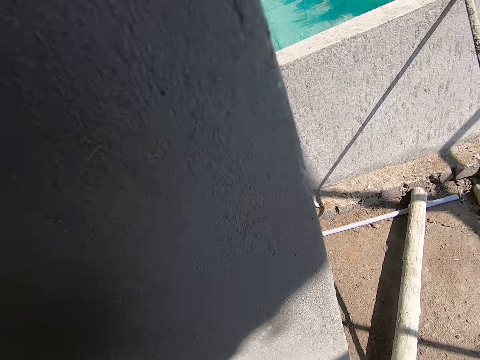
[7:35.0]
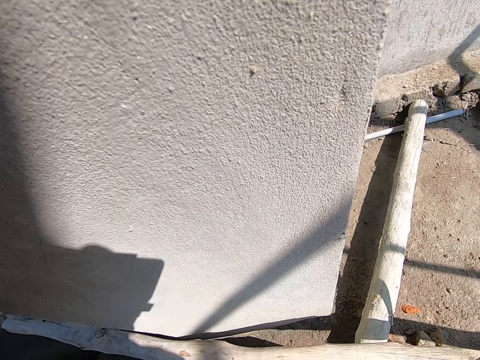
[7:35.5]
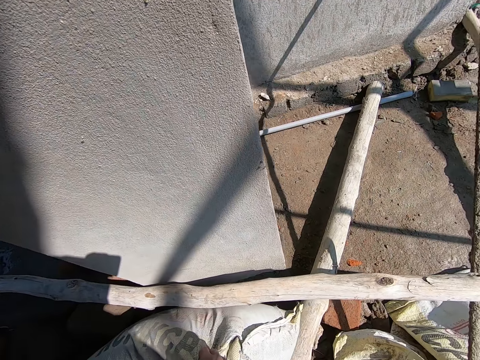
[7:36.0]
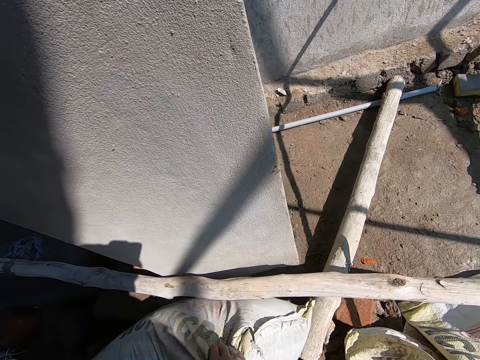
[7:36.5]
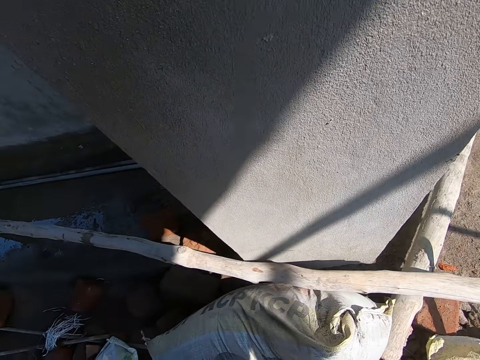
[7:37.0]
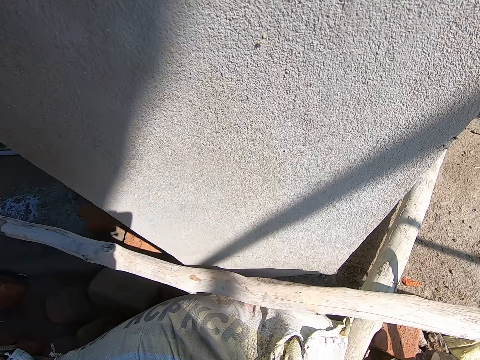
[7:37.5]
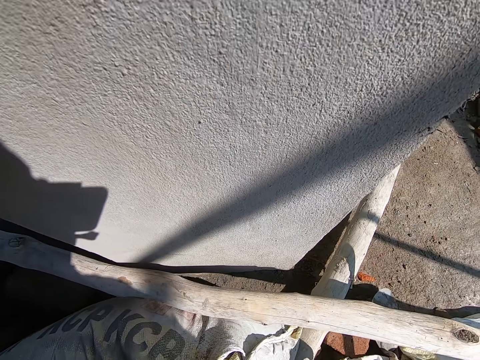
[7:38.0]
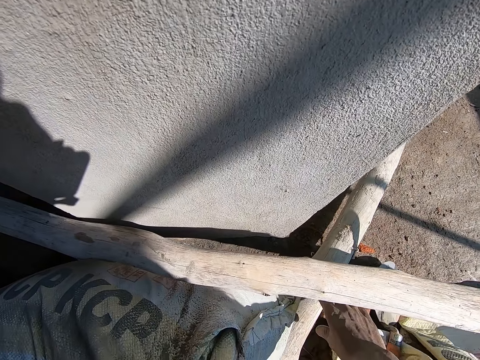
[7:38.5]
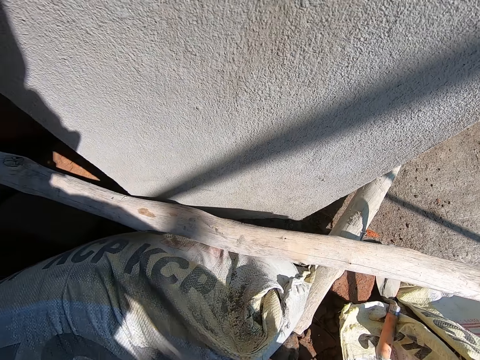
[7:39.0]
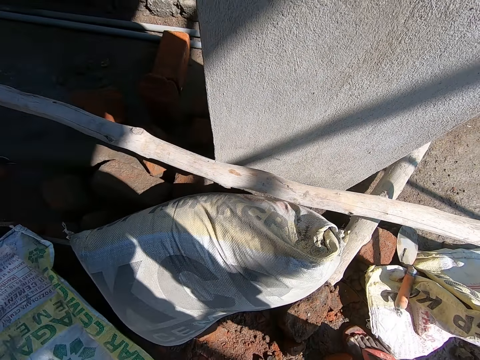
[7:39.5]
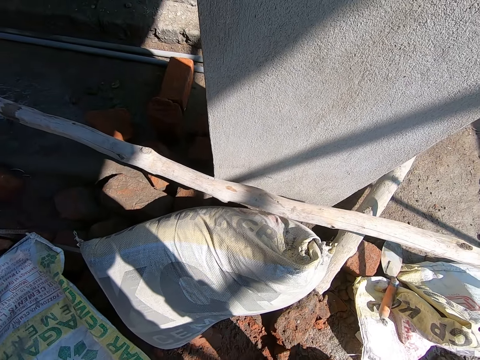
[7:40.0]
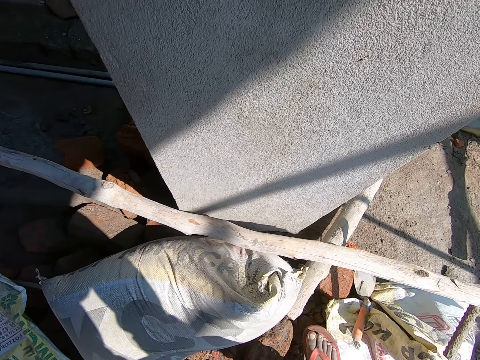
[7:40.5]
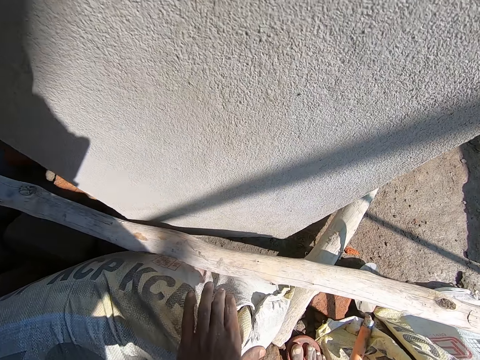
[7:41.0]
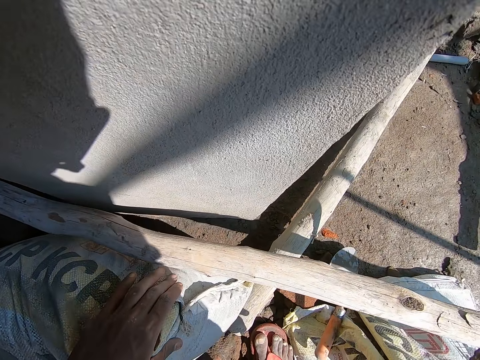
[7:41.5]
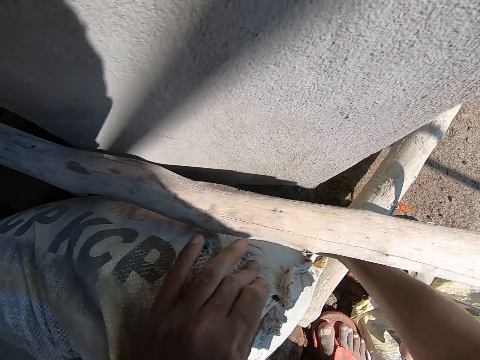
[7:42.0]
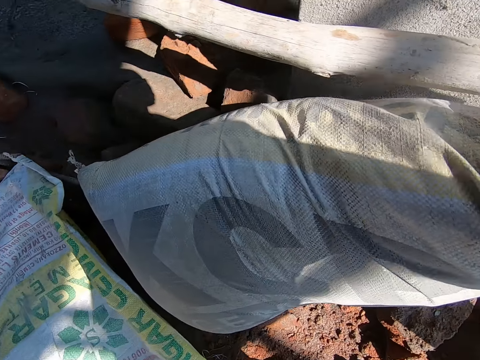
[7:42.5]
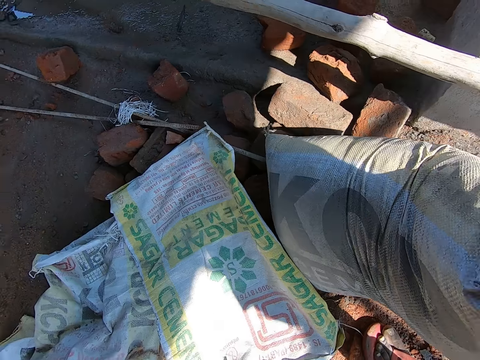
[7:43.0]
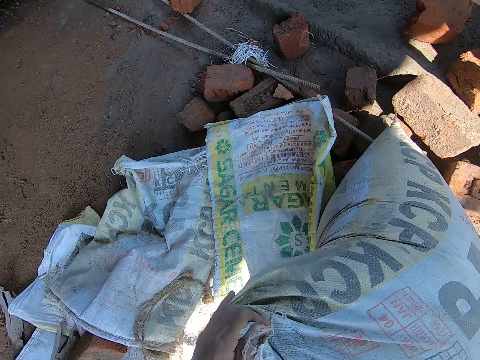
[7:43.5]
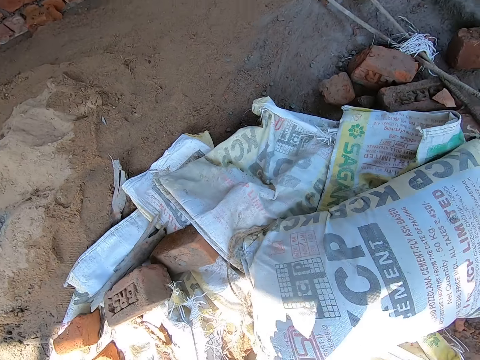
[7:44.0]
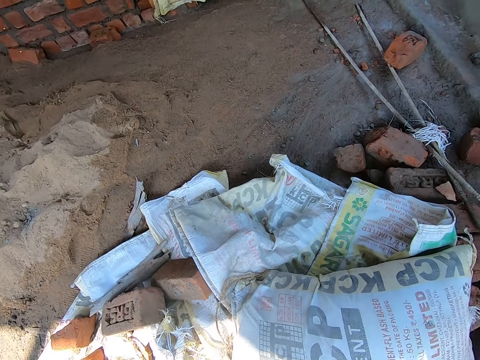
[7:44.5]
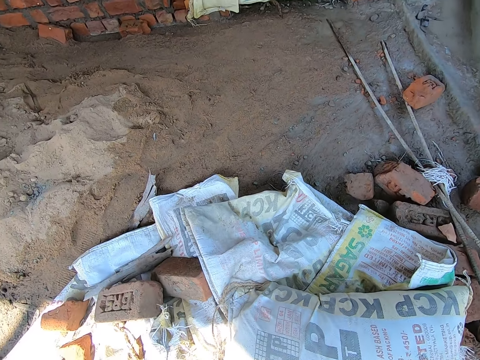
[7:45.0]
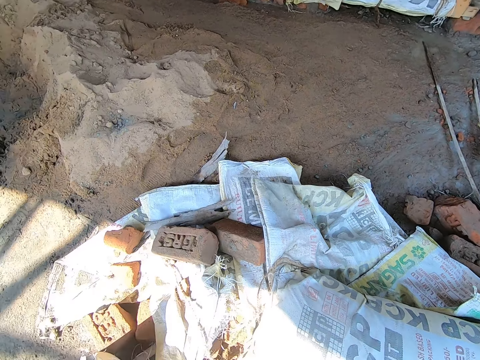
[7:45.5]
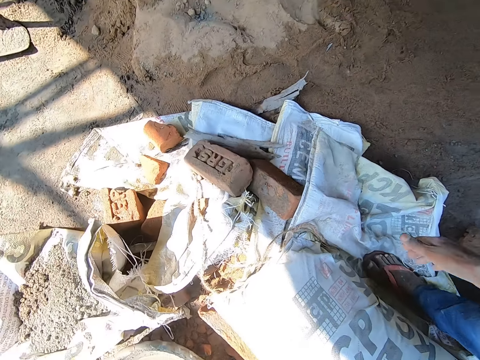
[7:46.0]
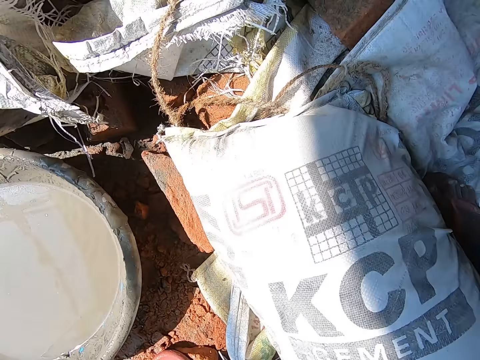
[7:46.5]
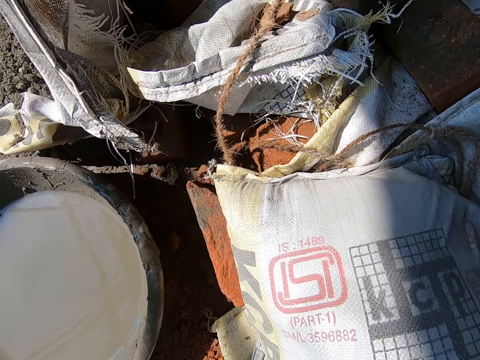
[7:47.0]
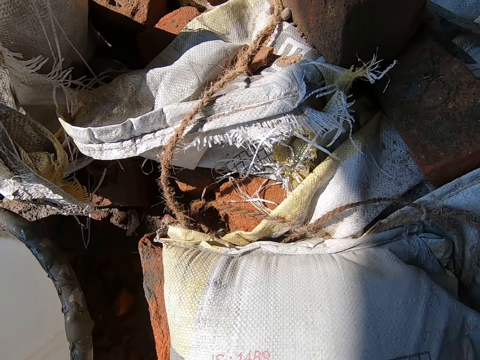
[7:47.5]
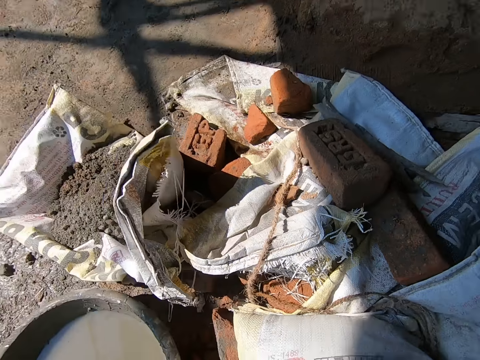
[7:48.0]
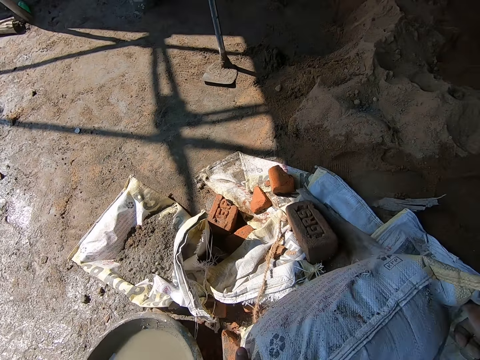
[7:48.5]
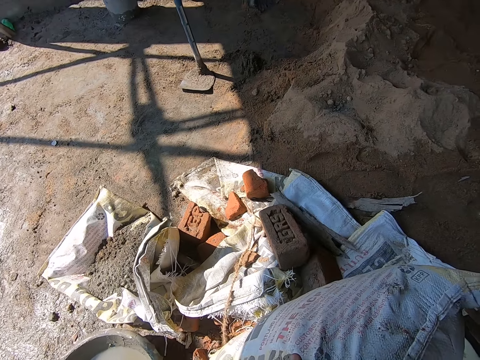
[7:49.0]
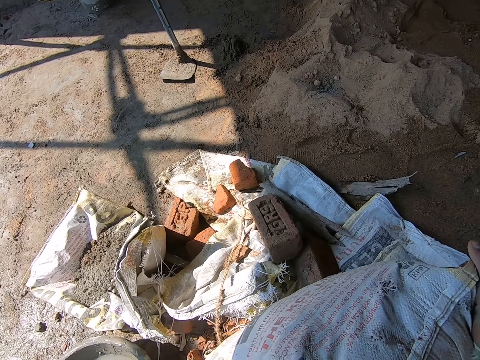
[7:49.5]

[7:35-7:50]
The camera wearer drops the trowel in his right hand on the floor. He moves the sack of cement on the floor with his hands.

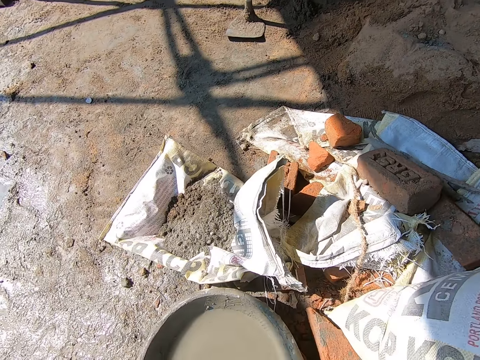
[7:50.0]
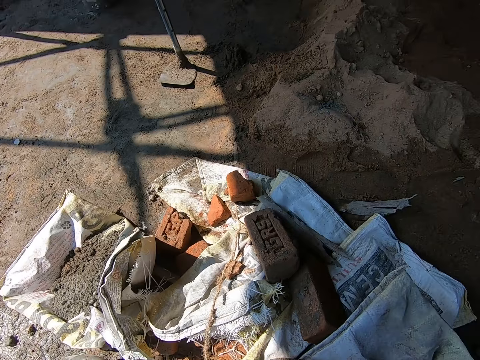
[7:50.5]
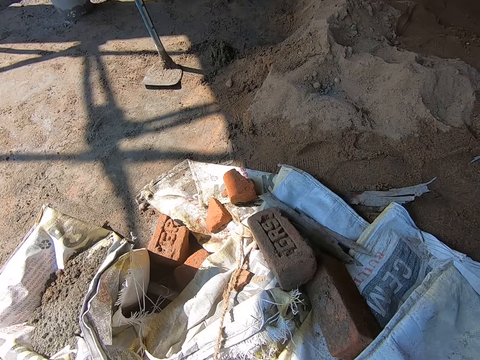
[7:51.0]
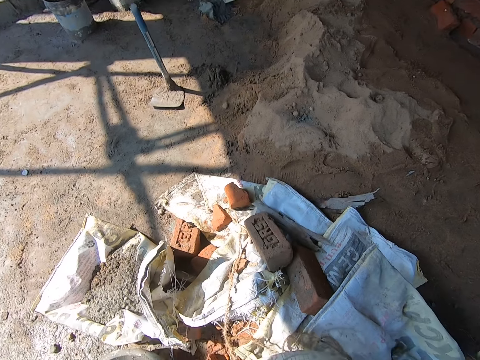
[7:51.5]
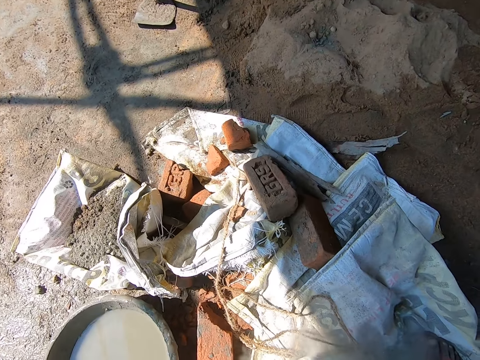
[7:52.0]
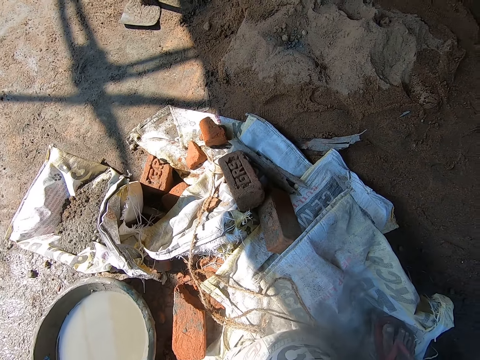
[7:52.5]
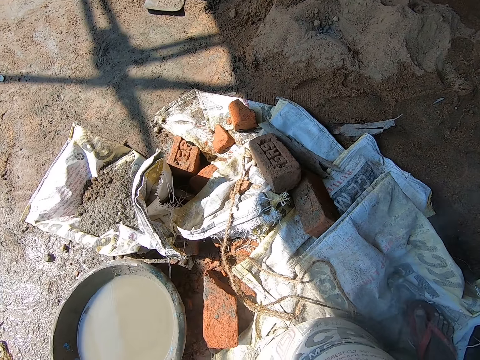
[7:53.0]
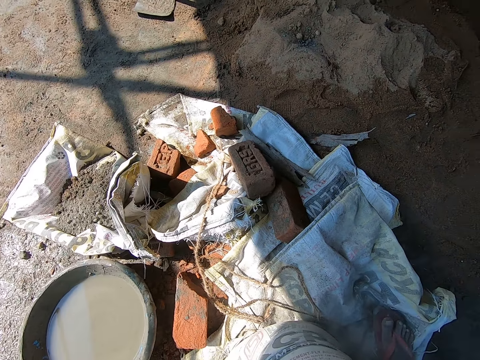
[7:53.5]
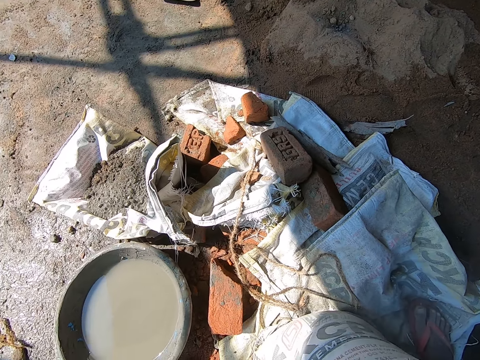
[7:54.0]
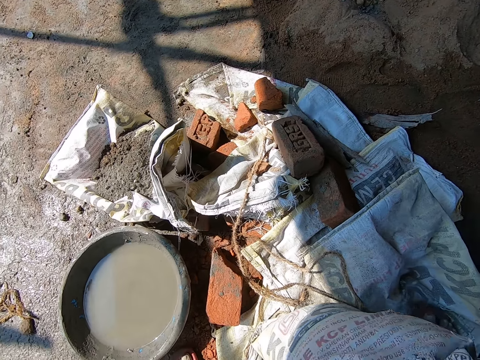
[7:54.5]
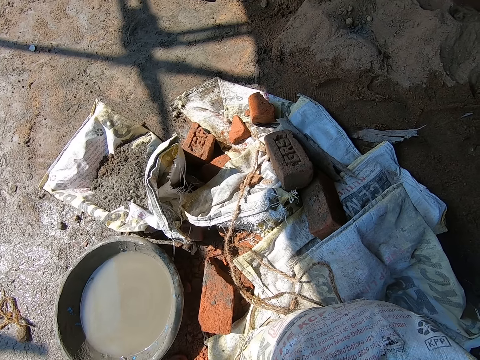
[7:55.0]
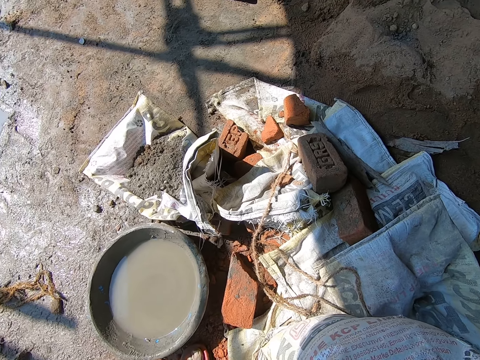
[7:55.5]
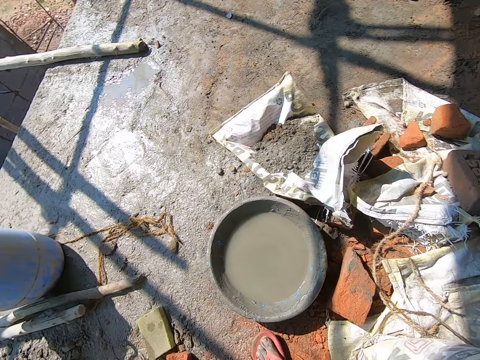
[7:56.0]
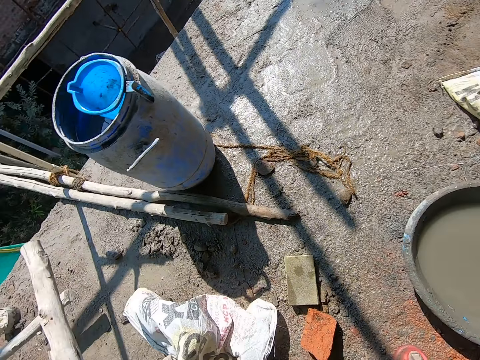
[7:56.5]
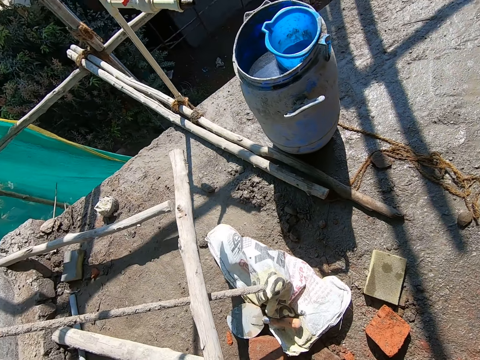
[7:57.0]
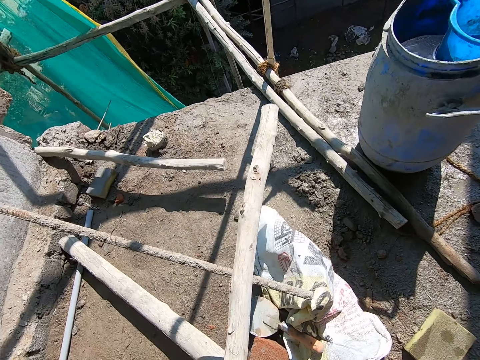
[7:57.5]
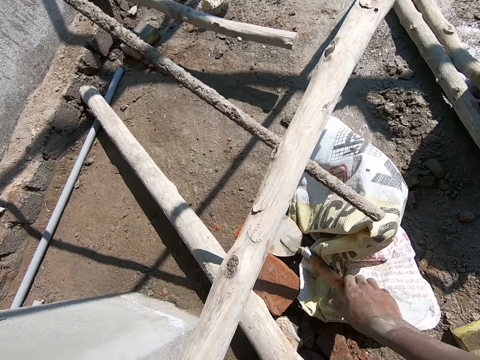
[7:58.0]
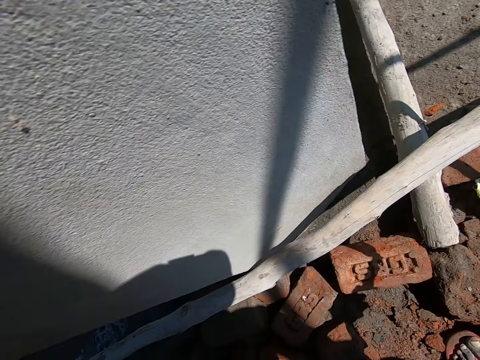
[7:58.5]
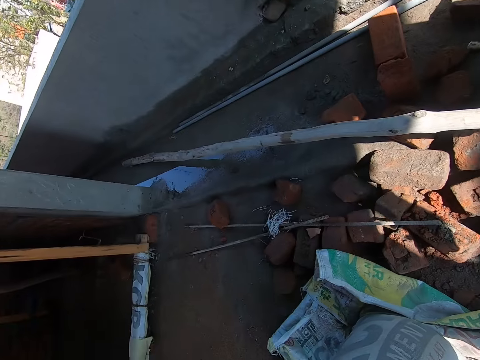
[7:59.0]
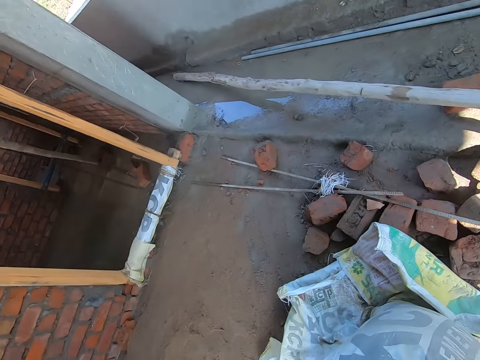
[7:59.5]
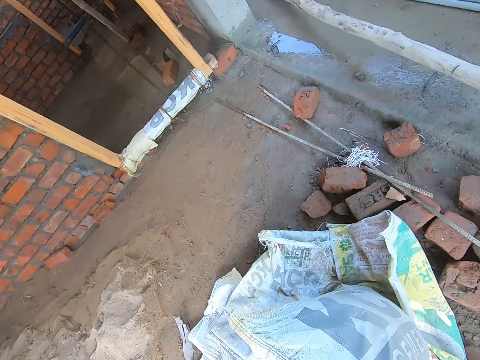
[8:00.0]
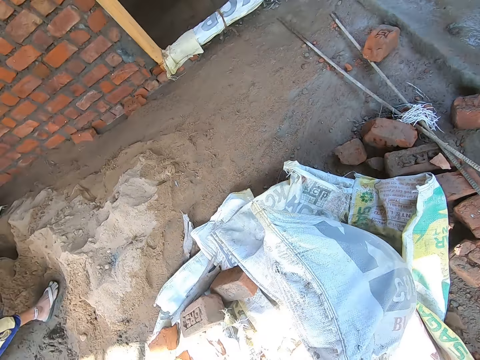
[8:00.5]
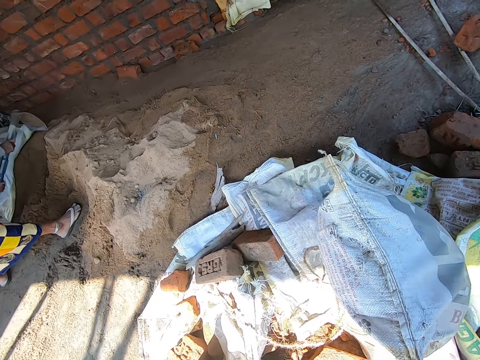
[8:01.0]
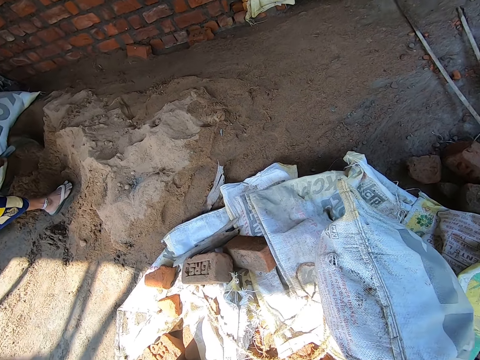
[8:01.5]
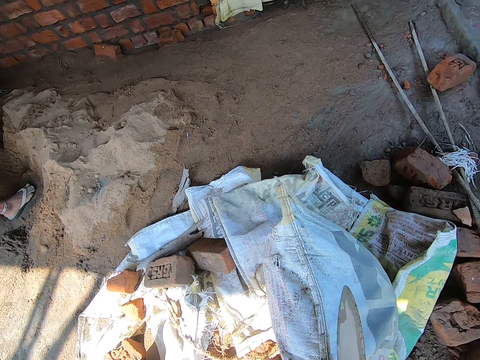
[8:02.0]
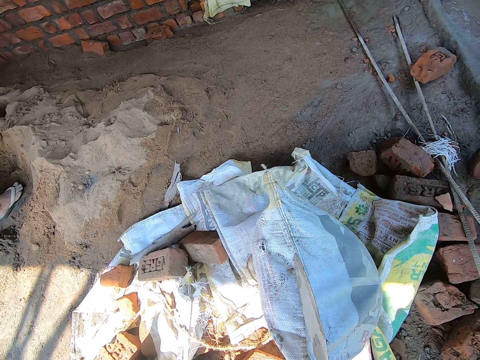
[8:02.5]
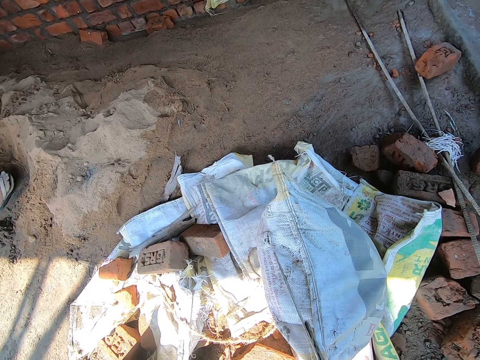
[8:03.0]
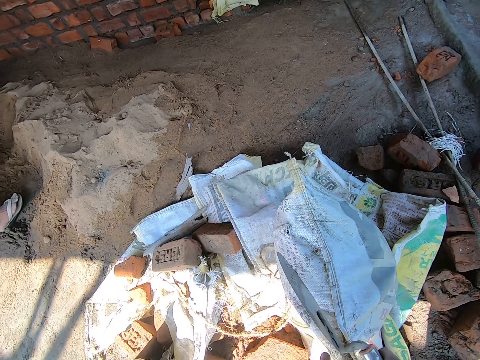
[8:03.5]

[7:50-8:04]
The camera wearer picks up the trowel on the floor with his right hand.
